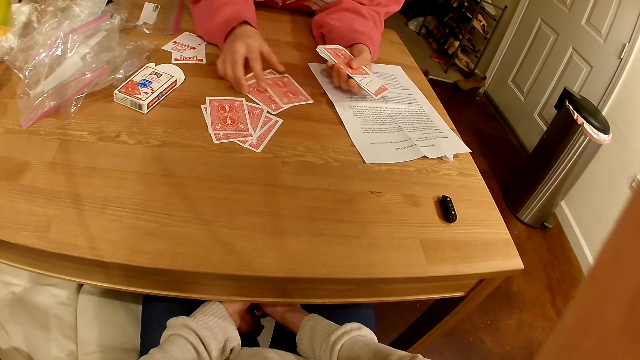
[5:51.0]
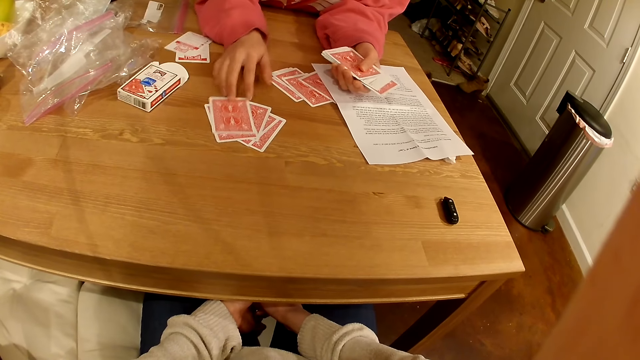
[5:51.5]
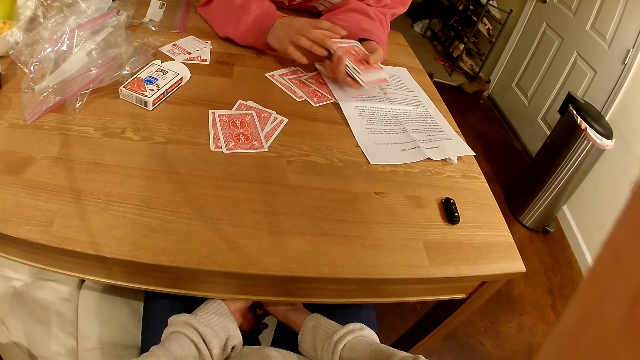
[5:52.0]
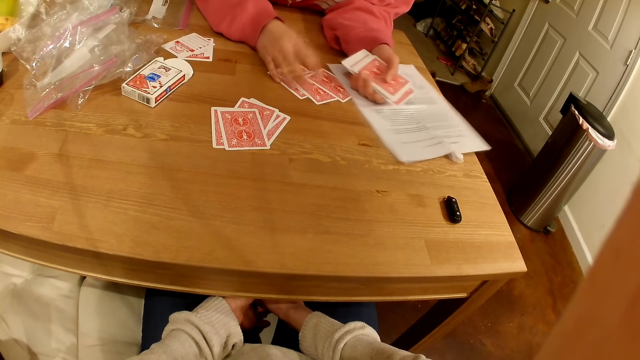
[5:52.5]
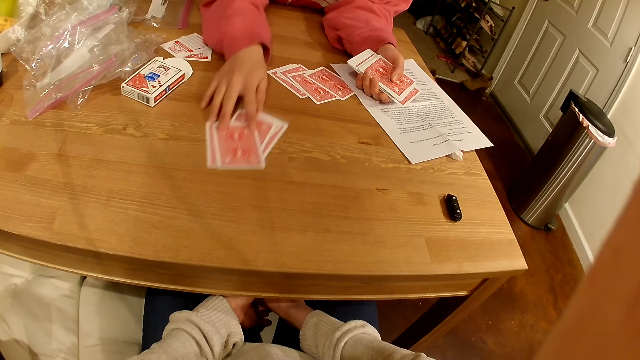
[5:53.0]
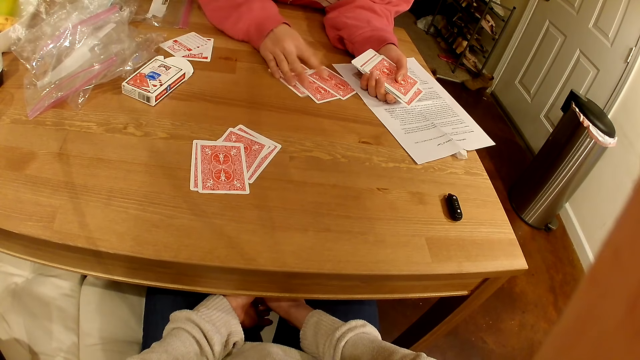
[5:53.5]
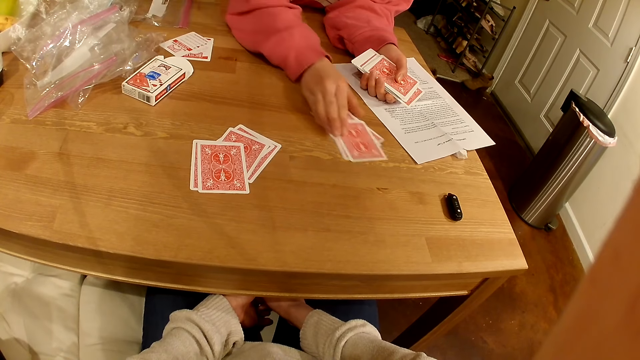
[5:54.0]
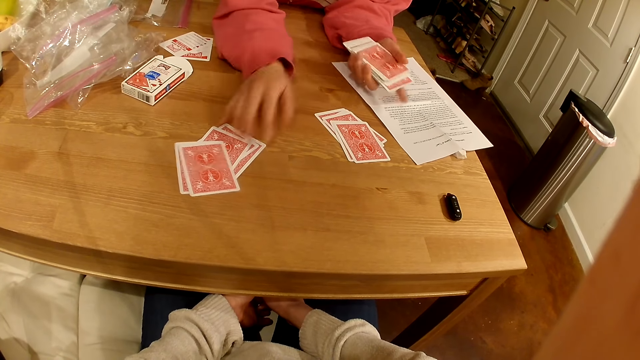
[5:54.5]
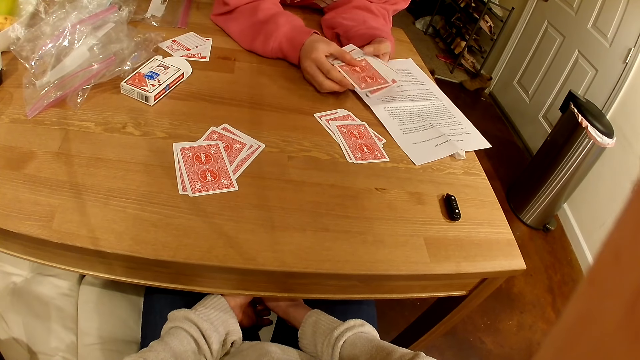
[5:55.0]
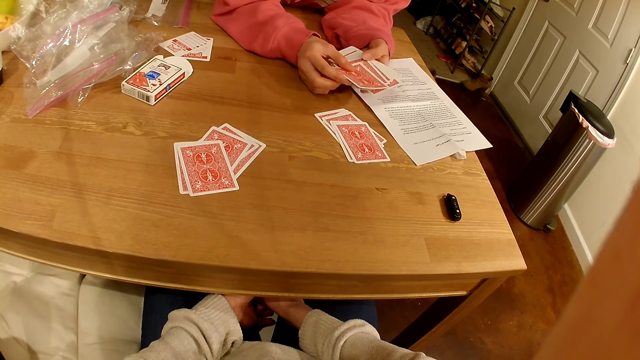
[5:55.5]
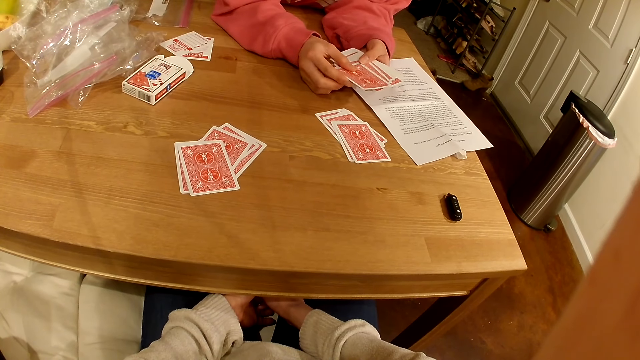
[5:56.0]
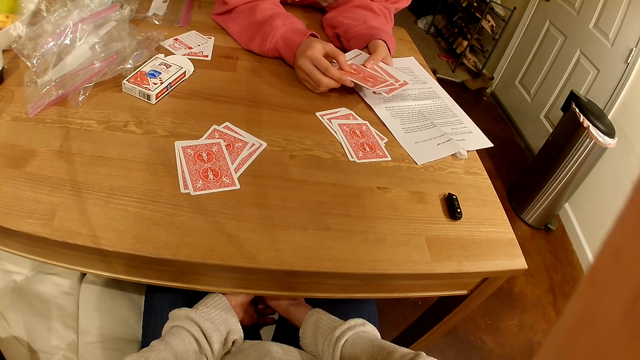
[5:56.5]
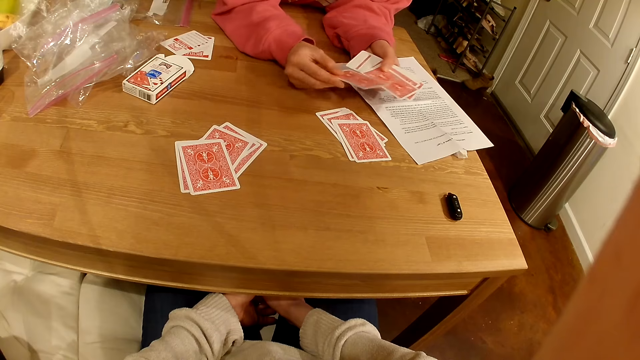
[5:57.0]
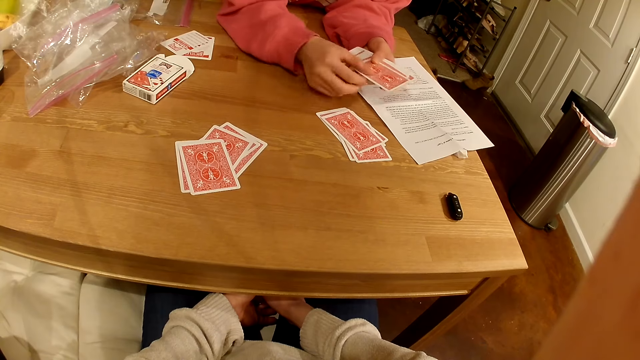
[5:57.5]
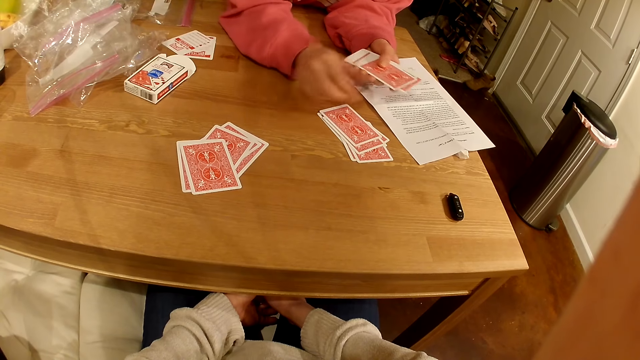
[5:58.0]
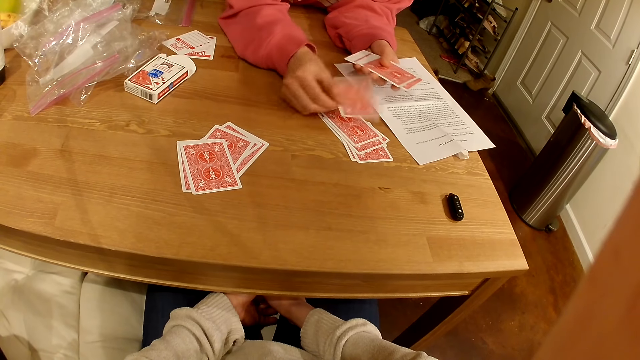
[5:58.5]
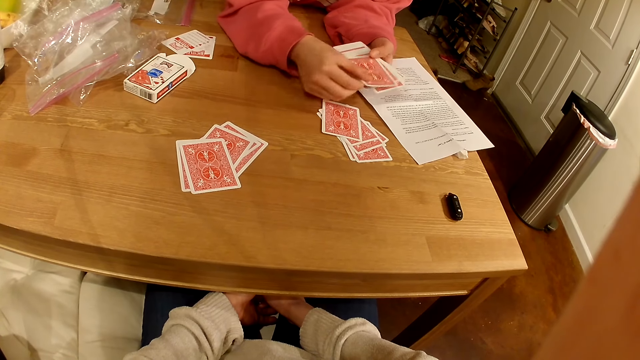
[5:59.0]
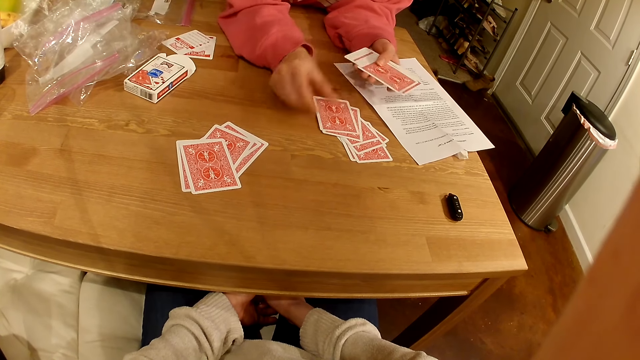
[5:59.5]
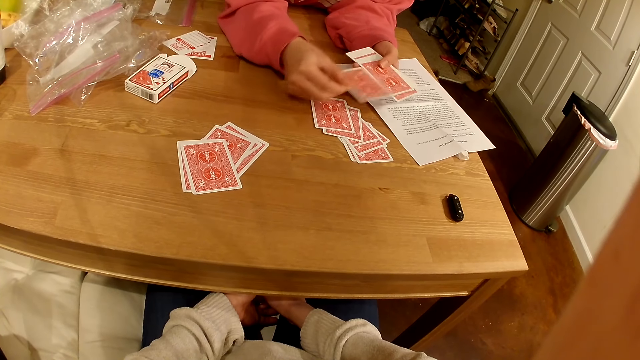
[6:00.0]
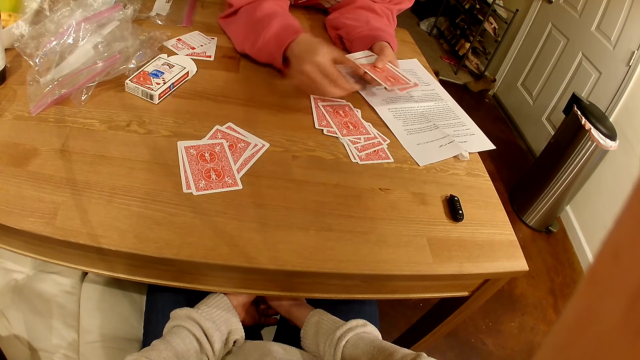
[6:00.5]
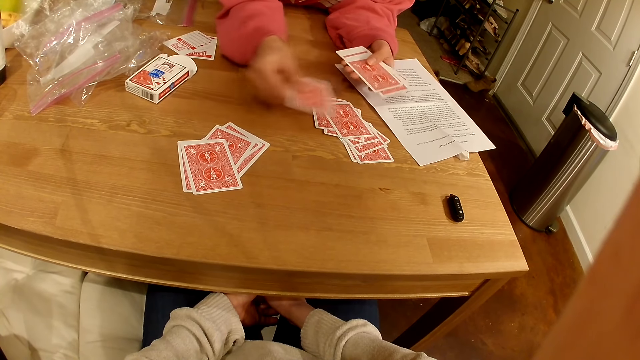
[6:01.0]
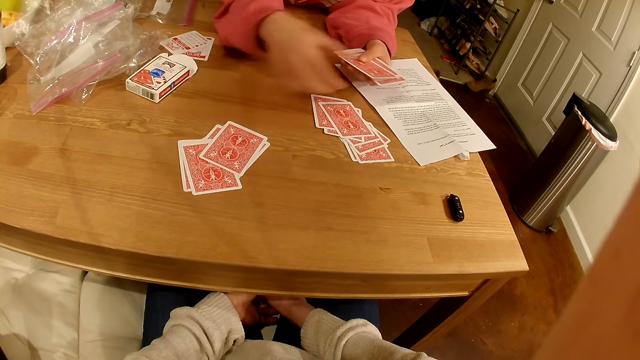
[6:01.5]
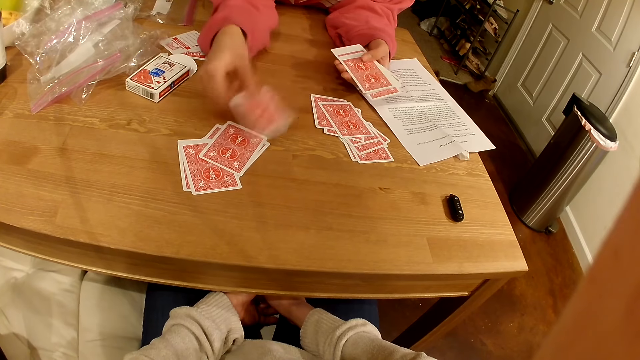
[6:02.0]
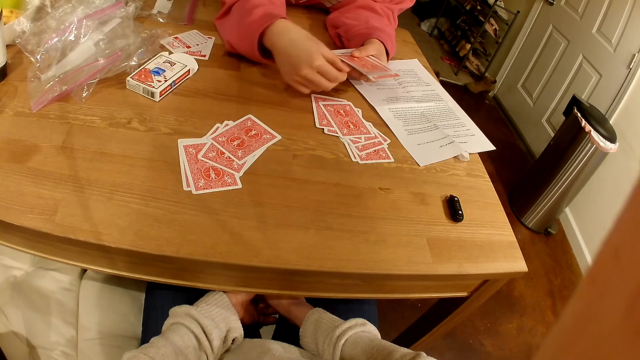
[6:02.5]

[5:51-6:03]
A person moves the playing cards on the table. The person places a playing card on the table.

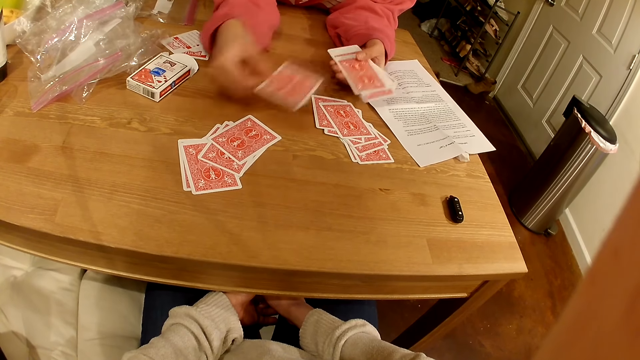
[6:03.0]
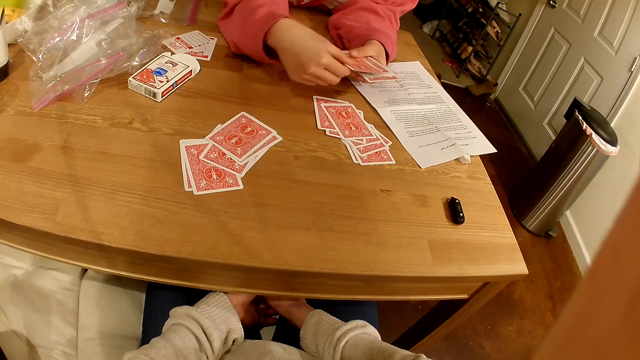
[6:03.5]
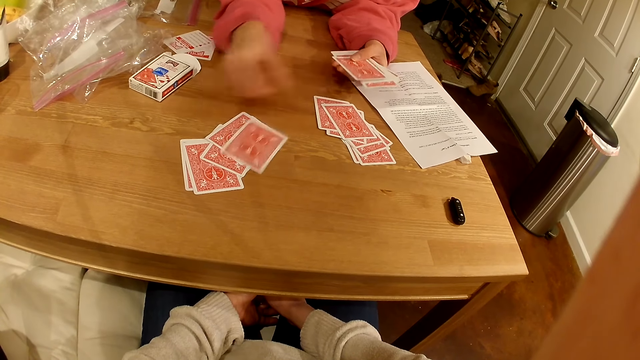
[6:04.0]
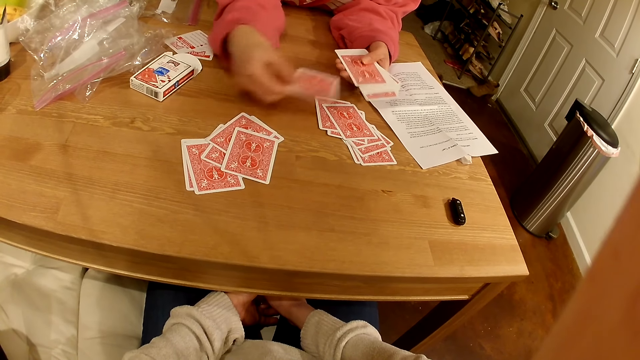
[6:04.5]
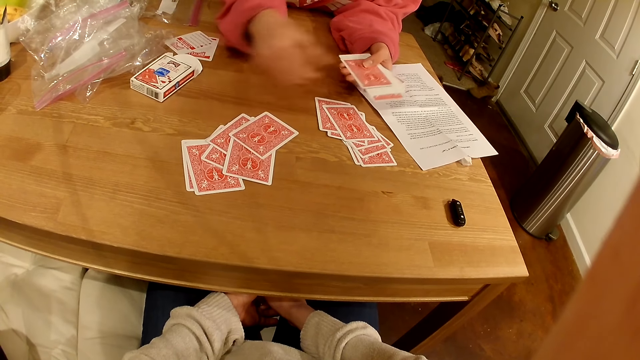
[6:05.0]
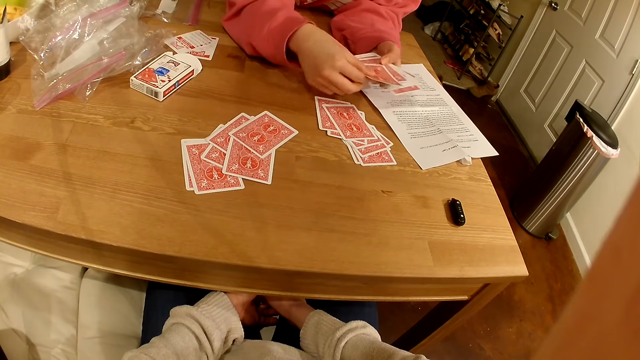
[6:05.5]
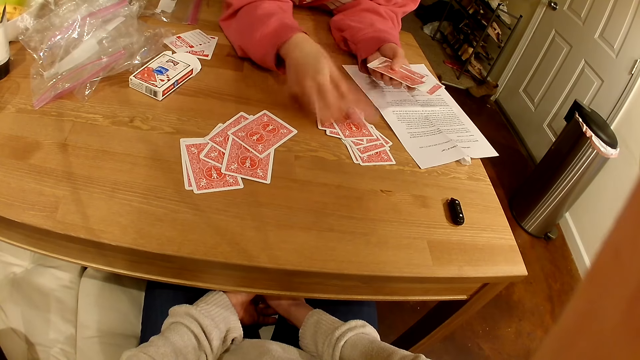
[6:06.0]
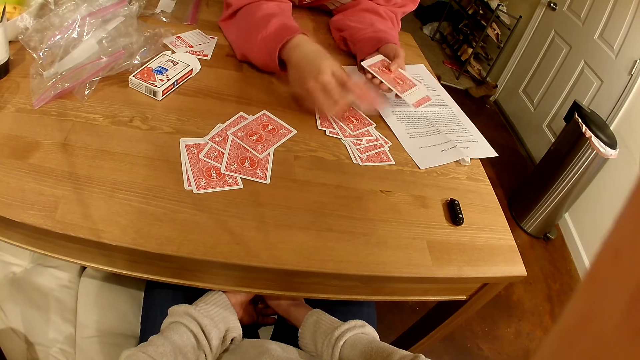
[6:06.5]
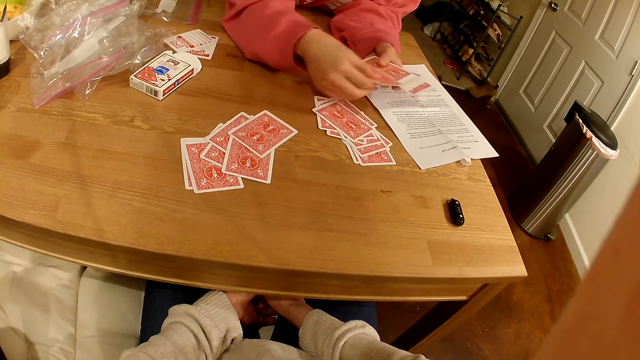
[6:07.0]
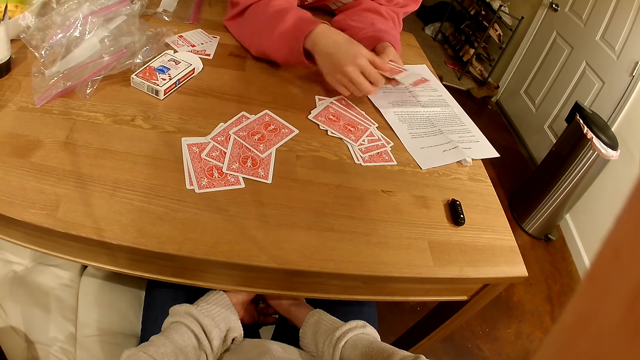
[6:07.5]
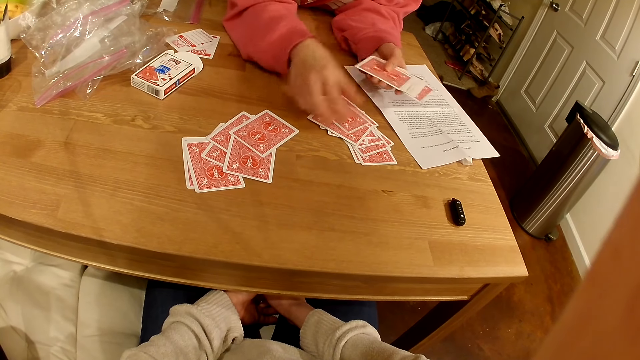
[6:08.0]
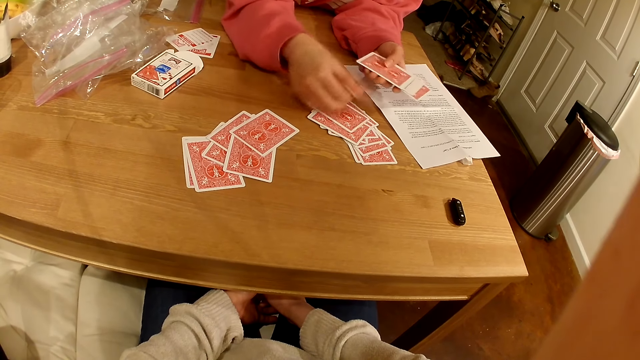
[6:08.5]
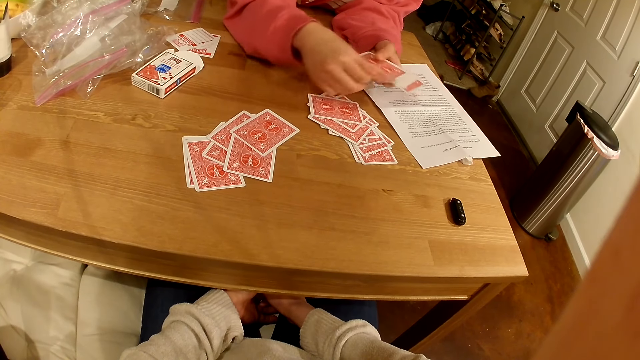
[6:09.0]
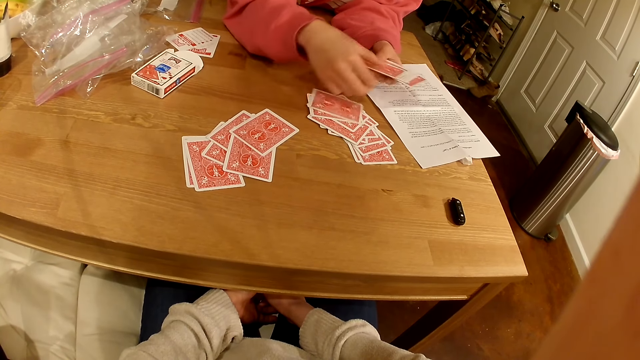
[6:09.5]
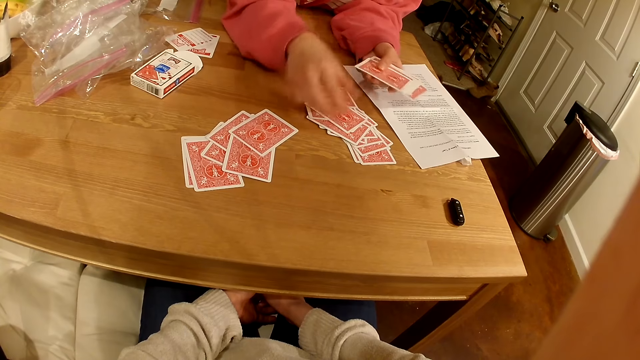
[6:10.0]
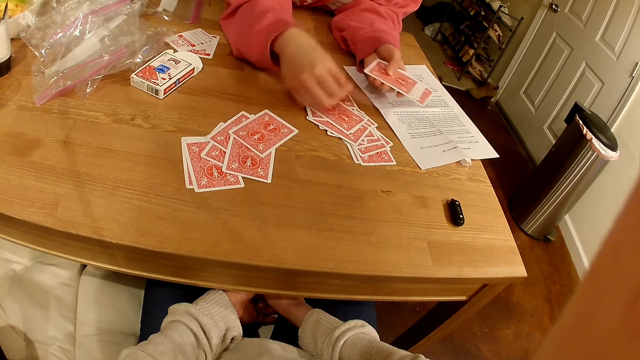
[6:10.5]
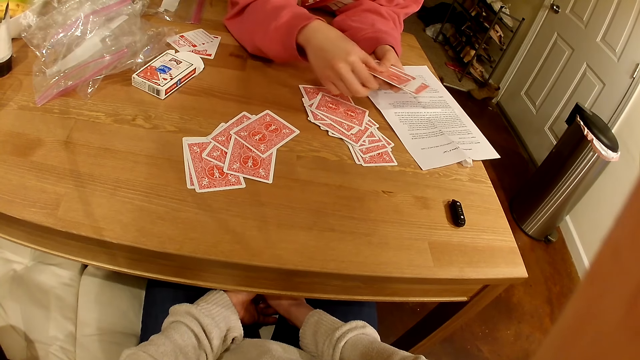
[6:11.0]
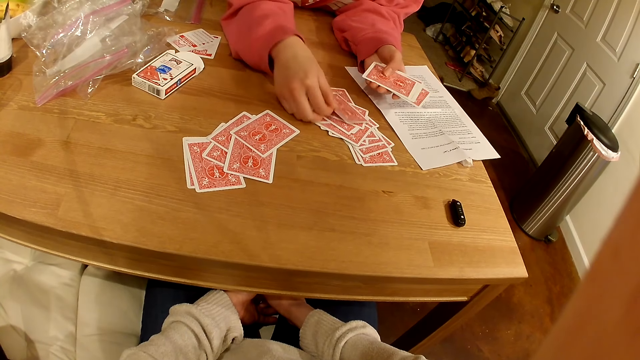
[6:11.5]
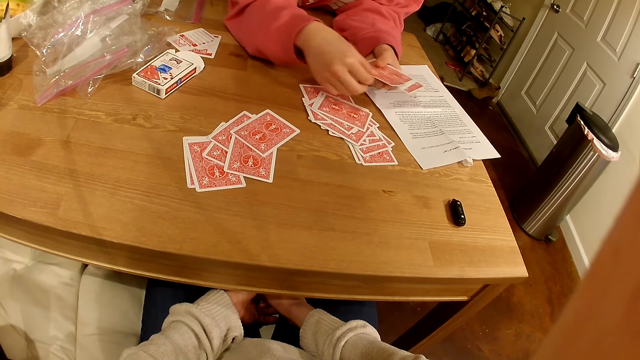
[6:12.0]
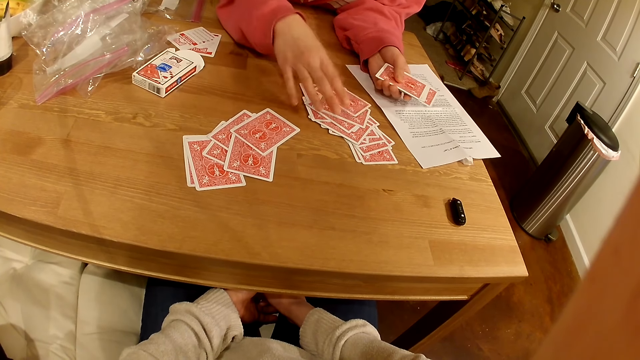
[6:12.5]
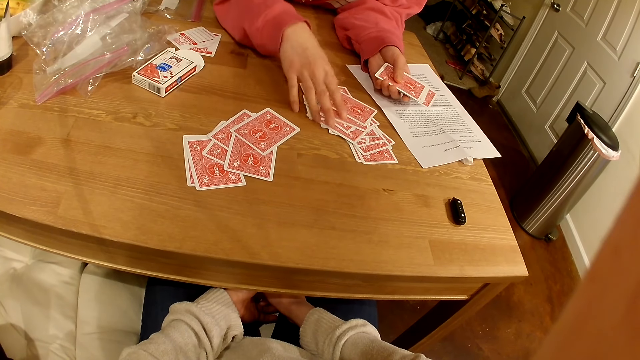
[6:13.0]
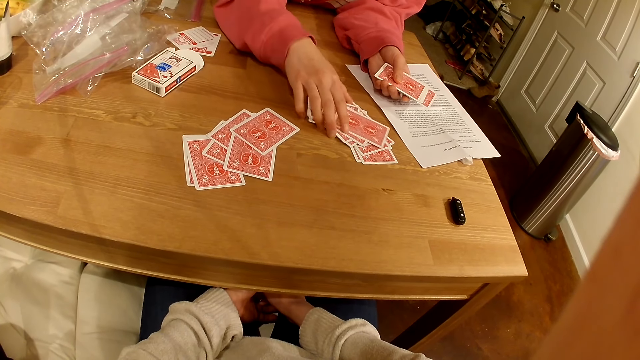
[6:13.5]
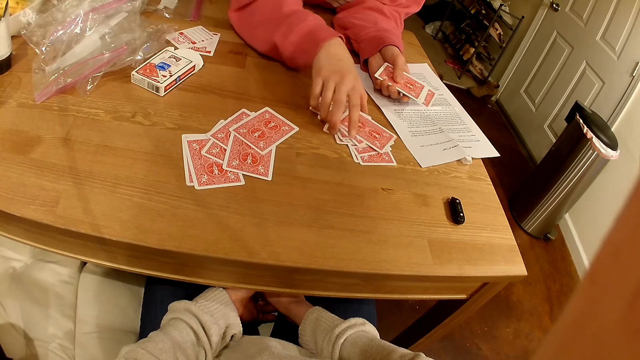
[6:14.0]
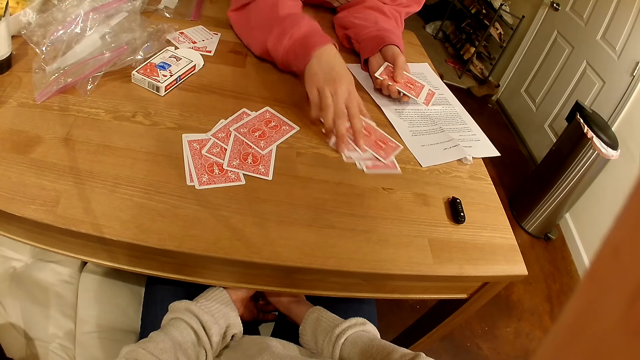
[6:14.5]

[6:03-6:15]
A person moves the playing cards on the table.
